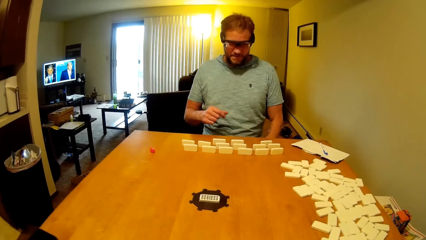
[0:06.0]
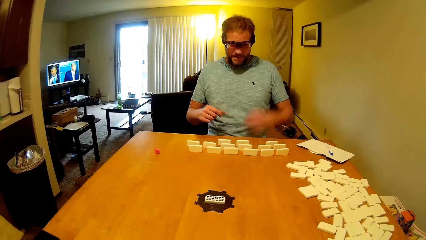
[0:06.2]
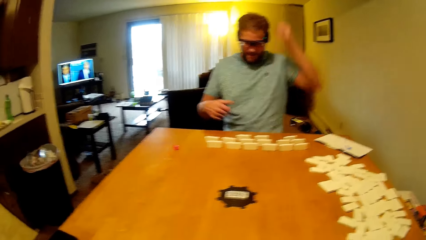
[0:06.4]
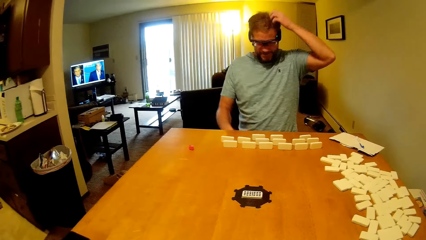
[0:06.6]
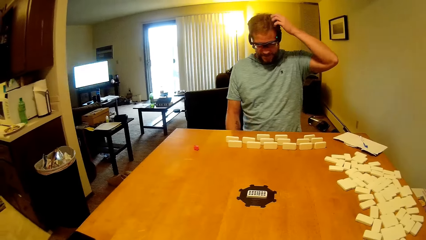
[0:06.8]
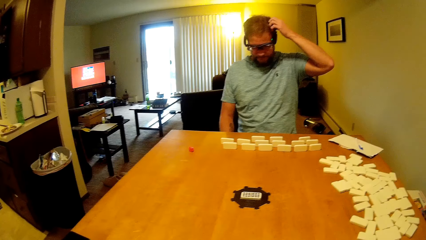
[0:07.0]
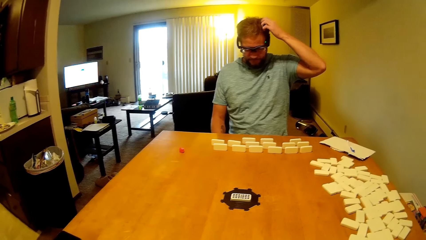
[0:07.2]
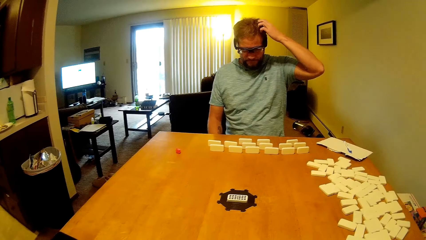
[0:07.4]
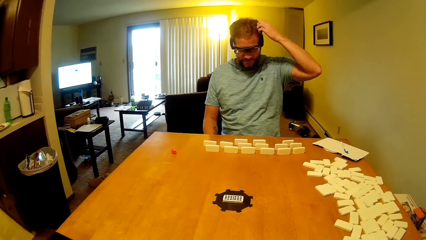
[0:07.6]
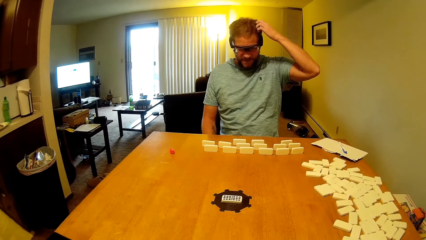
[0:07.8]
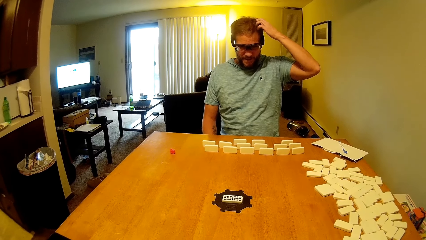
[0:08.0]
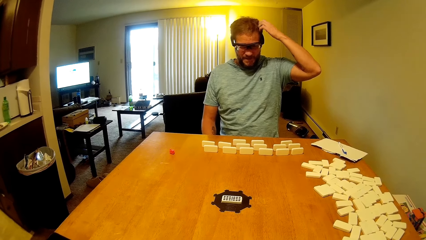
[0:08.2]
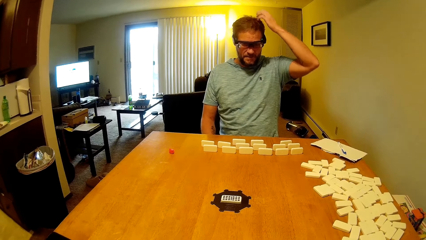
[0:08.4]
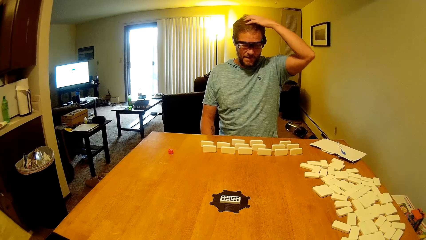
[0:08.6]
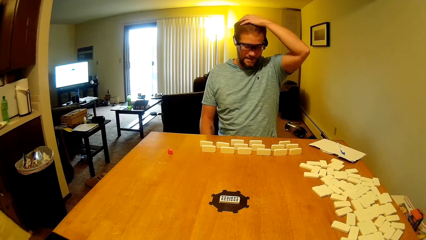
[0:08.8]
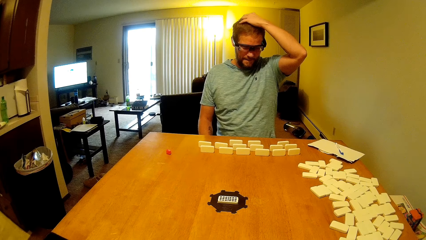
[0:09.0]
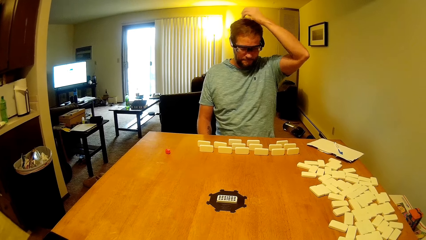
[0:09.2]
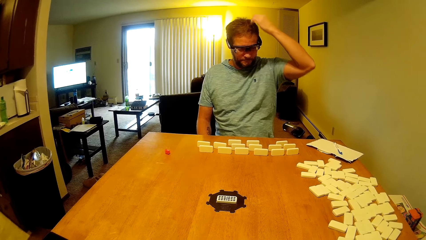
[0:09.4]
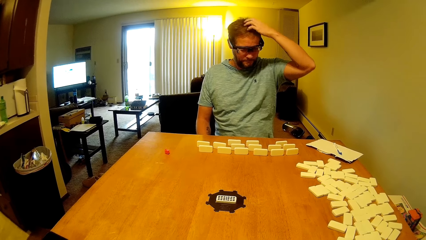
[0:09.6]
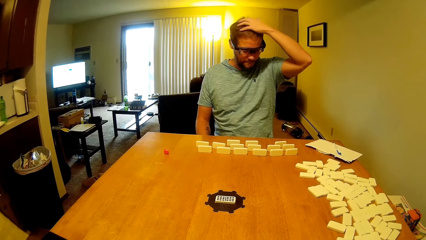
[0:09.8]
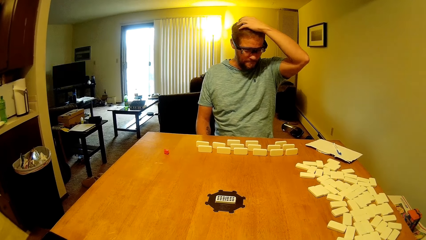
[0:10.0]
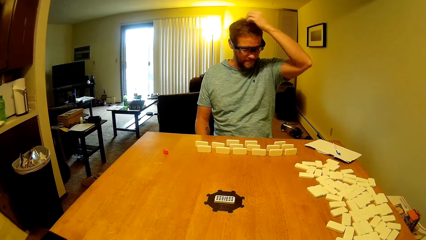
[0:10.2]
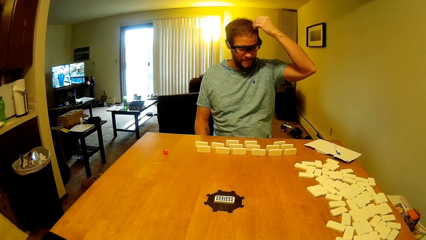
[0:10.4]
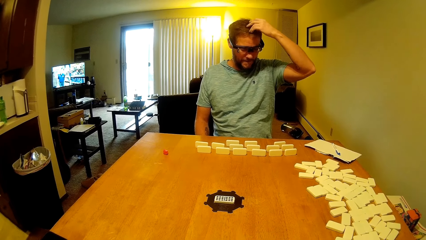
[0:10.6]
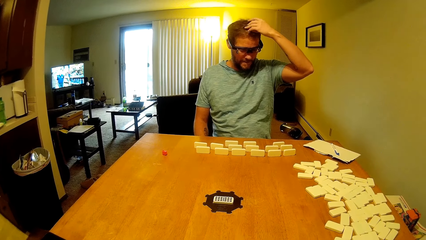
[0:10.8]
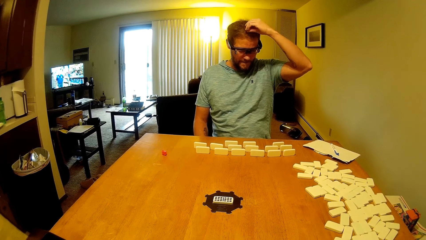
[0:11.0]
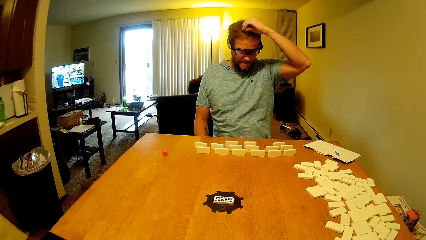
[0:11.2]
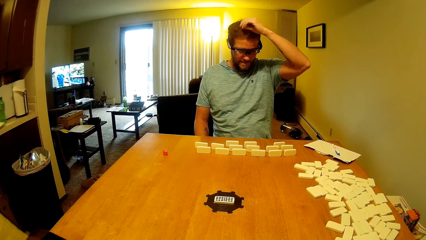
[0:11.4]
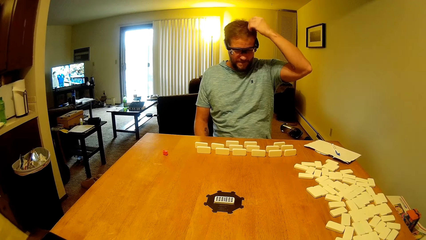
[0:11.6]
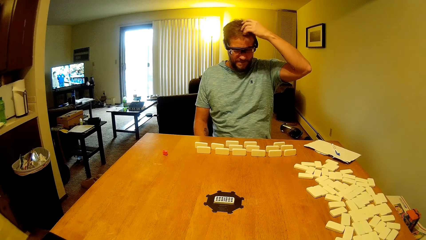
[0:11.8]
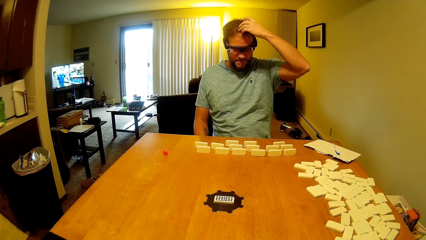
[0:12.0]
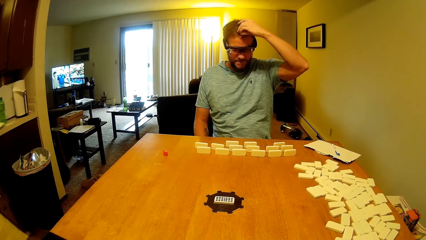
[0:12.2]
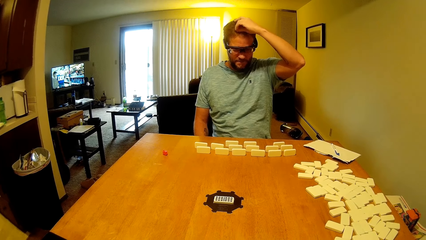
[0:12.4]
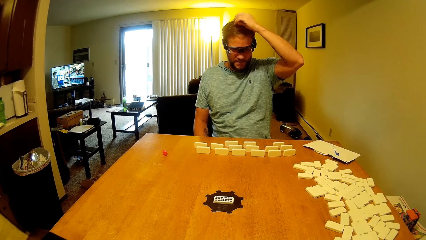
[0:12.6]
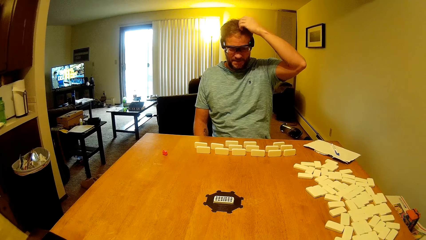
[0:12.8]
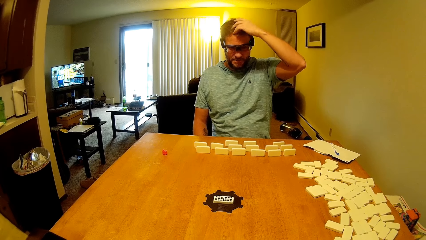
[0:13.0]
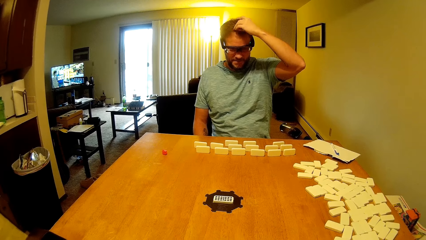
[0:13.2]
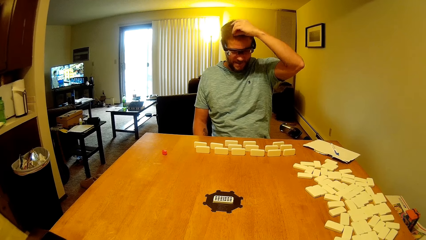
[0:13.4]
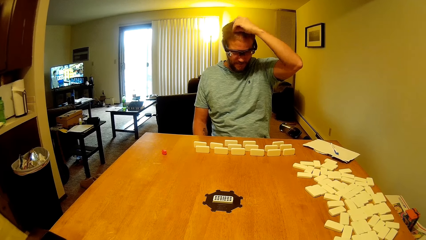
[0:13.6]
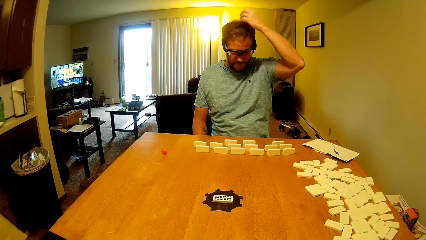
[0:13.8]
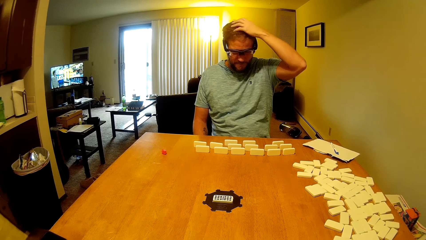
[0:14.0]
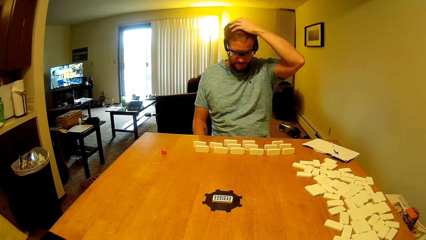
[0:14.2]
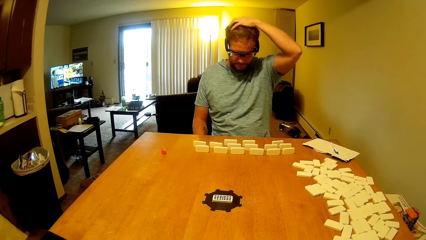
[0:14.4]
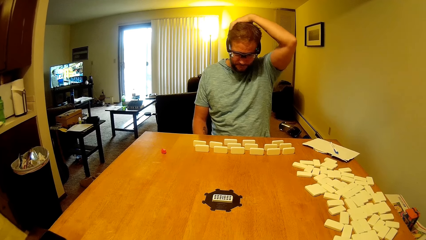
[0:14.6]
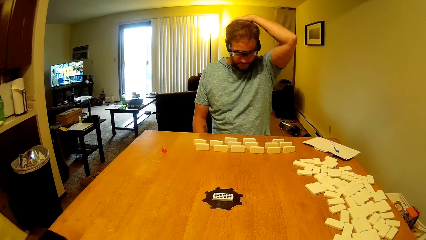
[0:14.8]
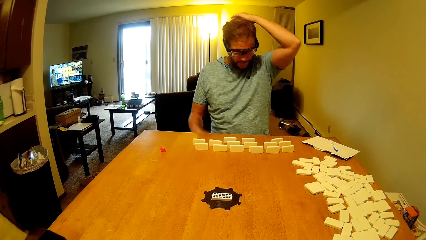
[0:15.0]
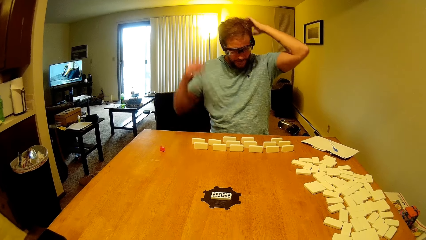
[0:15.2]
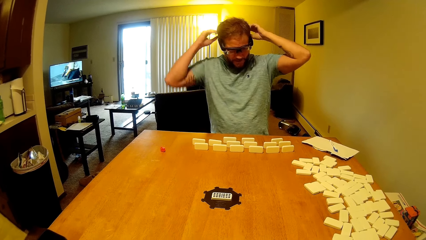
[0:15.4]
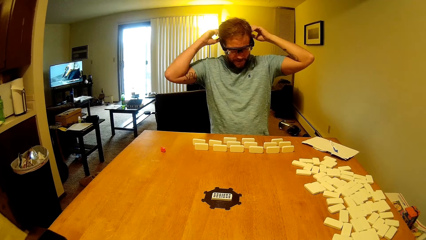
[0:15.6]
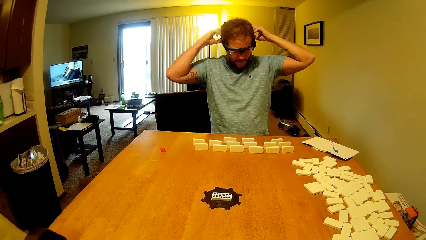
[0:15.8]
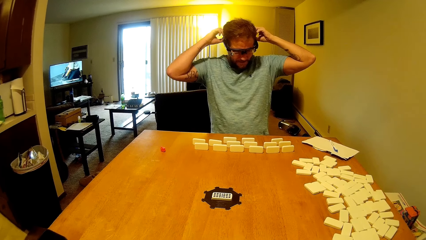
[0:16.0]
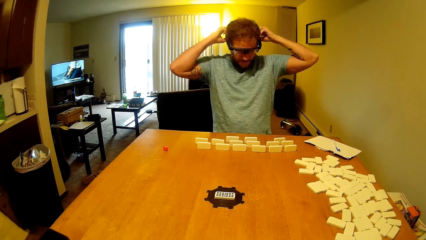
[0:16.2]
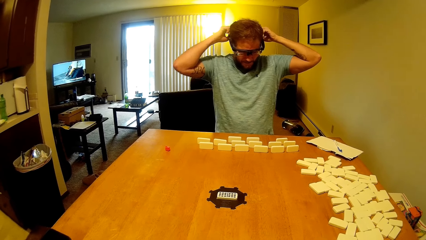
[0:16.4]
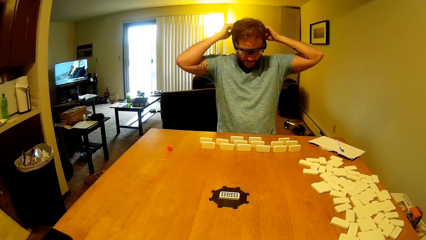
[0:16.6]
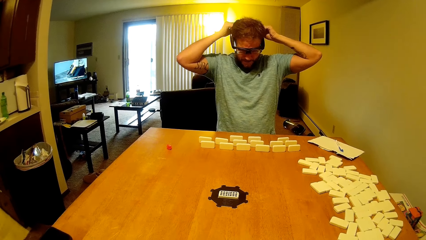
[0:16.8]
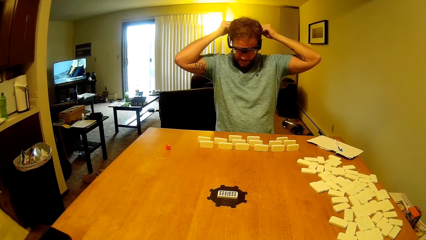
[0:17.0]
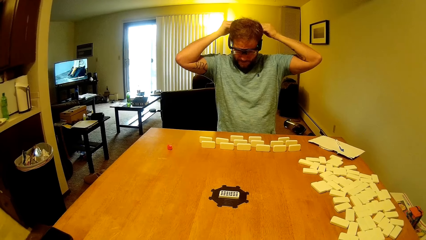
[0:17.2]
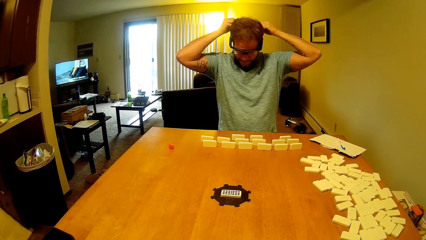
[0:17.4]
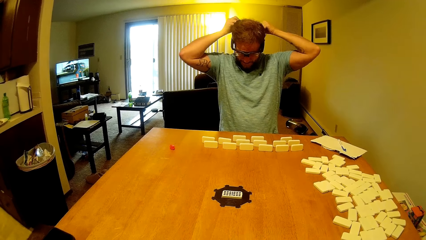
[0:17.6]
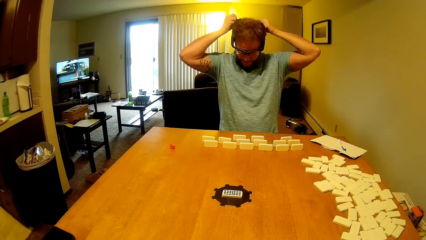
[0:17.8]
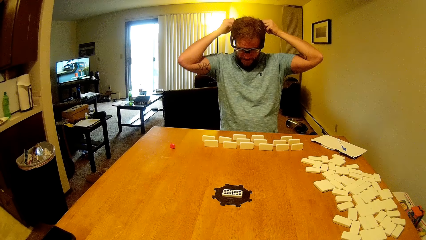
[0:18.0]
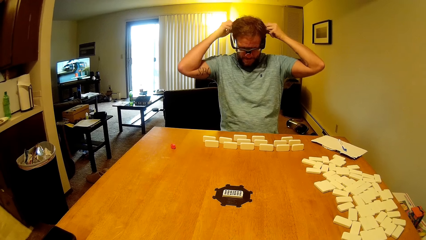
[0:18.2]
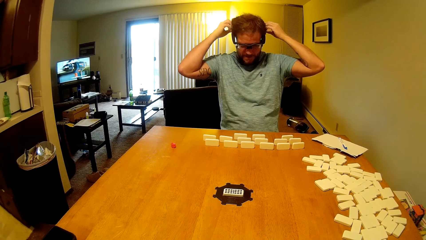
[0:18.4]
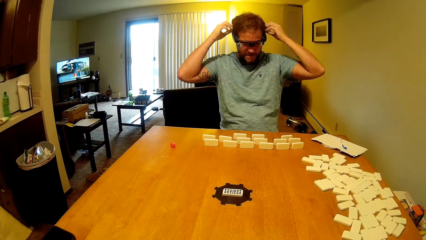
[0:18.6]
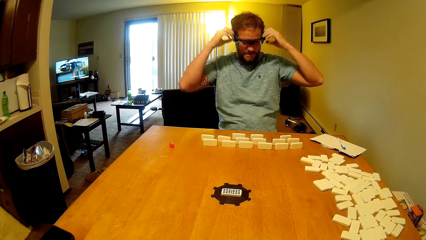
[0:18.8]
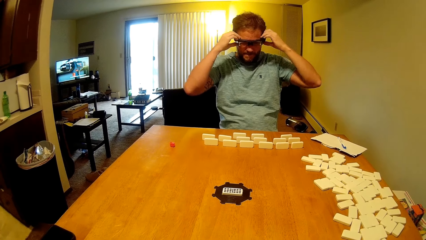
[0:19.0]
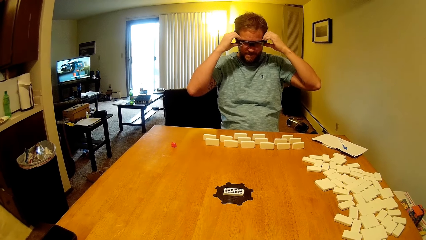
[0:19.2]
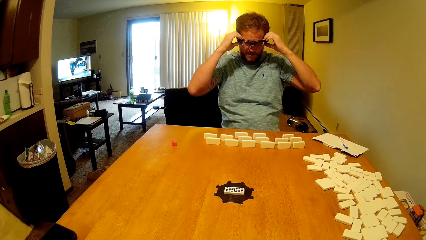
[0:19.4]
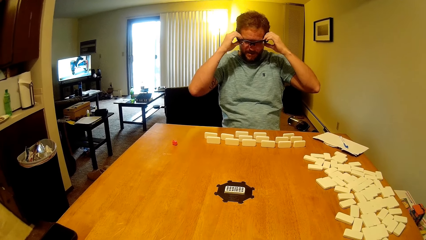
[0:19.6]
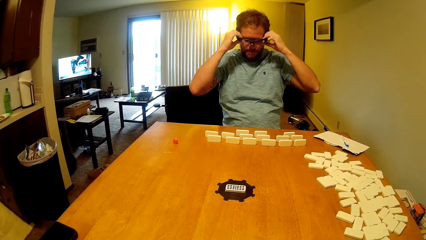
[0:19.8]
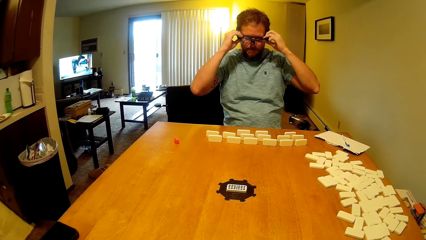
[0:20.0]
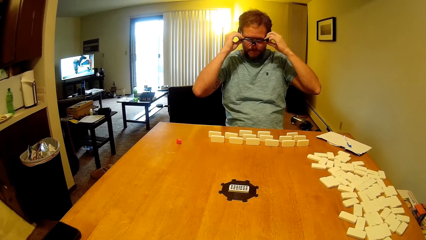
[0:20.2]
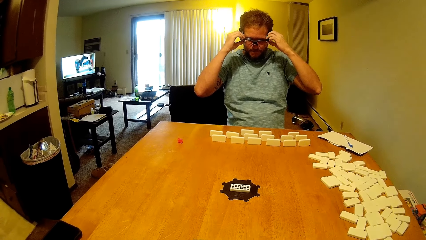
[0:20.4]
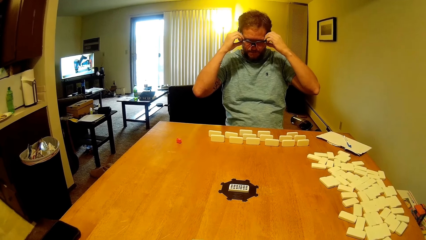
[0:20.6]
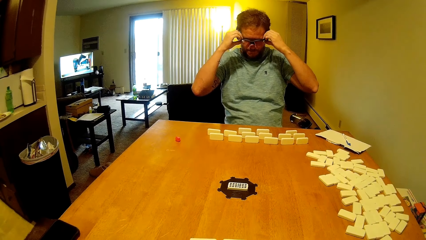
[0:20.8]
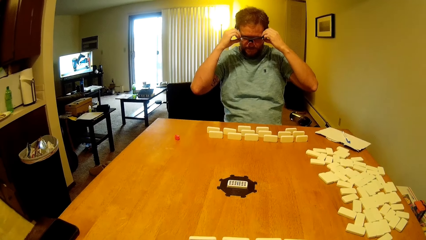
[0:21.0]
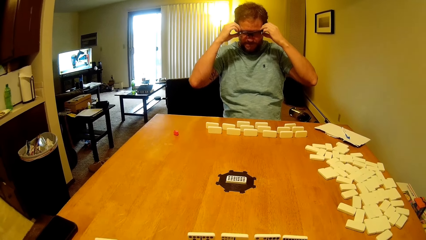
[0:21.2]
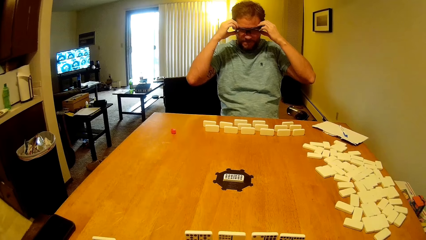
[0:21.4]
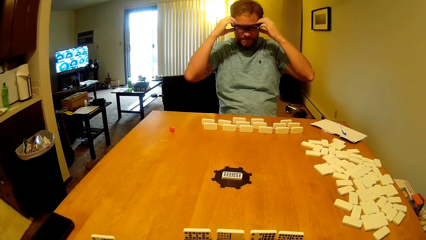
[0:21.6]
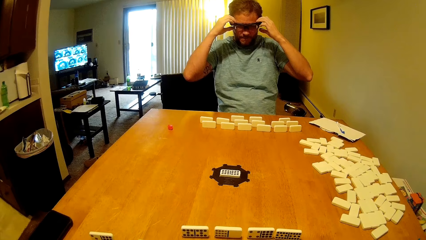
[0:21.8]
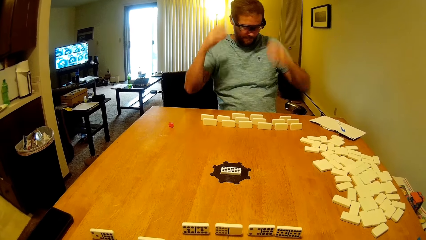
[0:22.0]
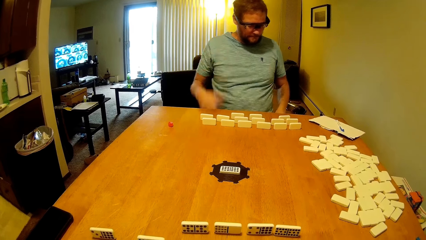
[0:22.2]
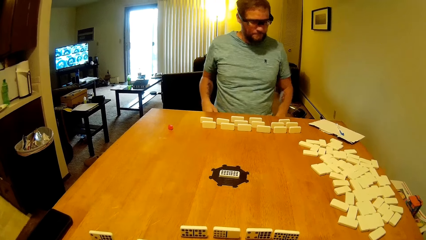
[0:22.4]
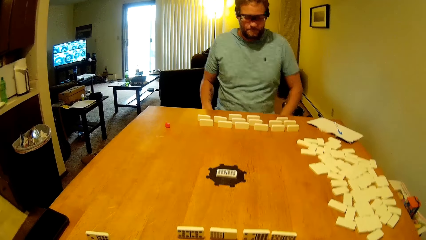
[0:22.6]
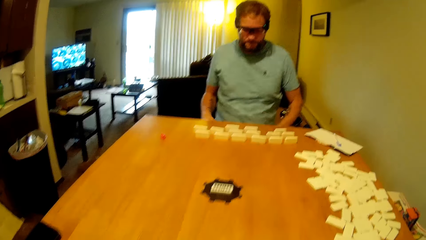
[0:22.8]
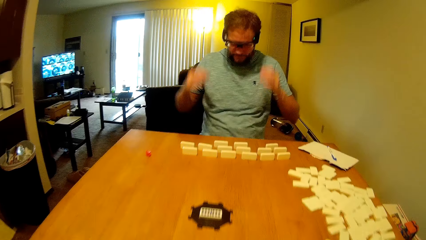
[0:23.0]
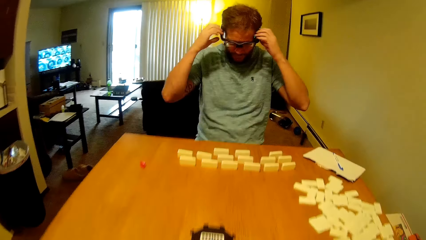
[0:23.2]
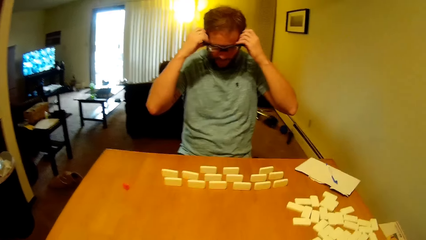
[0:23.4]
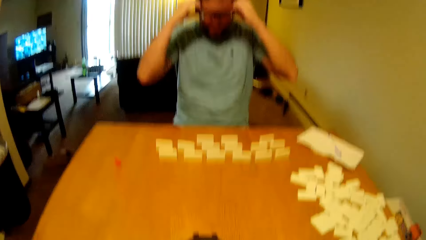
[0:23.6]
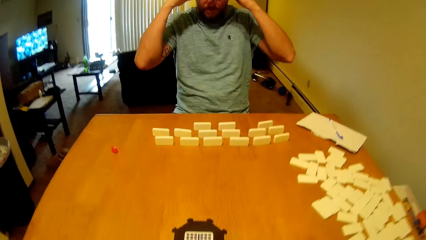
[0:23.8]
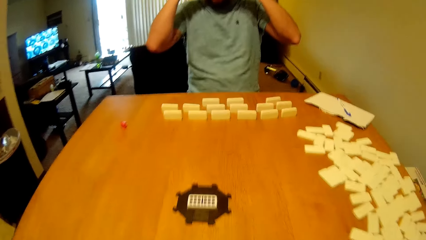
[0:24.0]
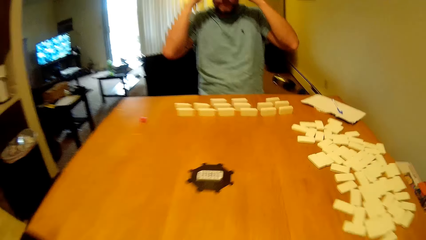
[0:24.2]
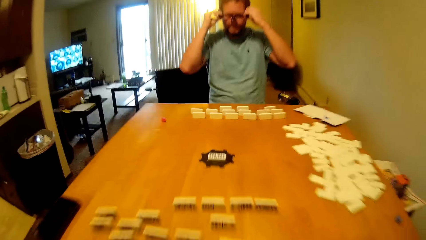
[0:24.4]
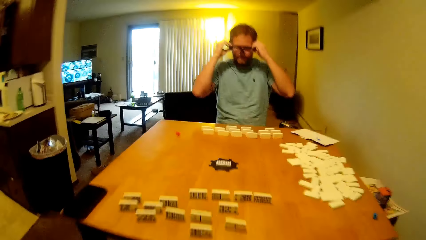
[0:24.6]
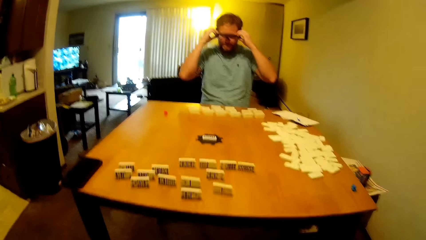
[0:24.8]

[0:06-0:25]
A man talks to the camera wearer. The man sits down, talks to the camera wearer, and scratches the head. The camera wearer talks to the man. The man touches the head. The camera wearer talks to the man. The man adjusts the camera repeatedly. The camera wearer adjusts the spectacles. They talk to the man.
